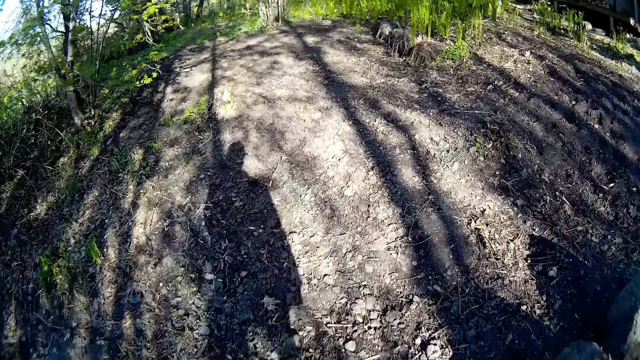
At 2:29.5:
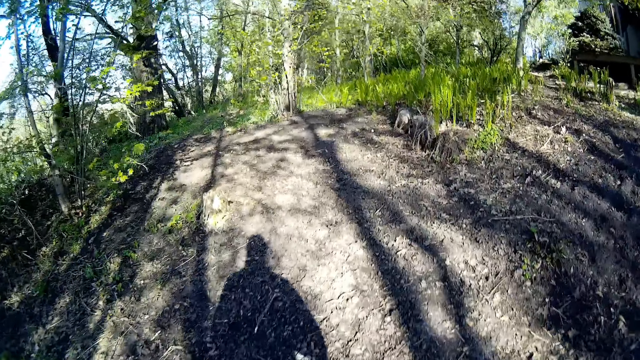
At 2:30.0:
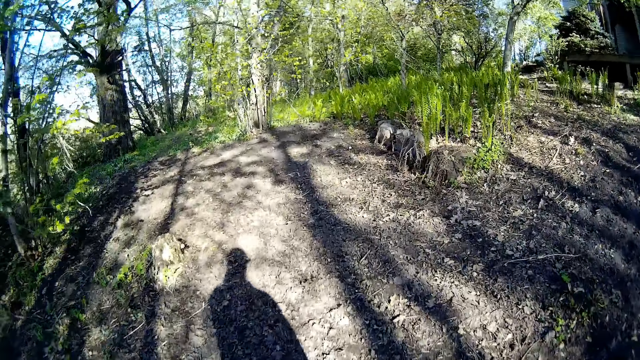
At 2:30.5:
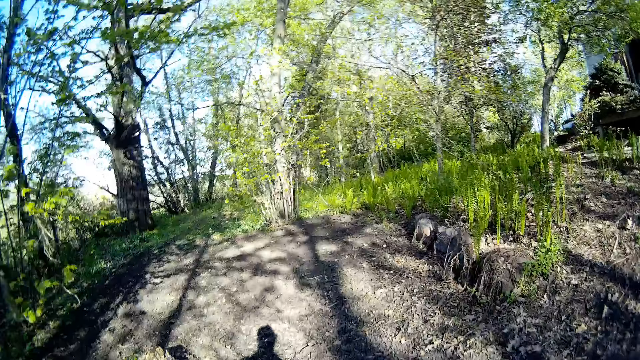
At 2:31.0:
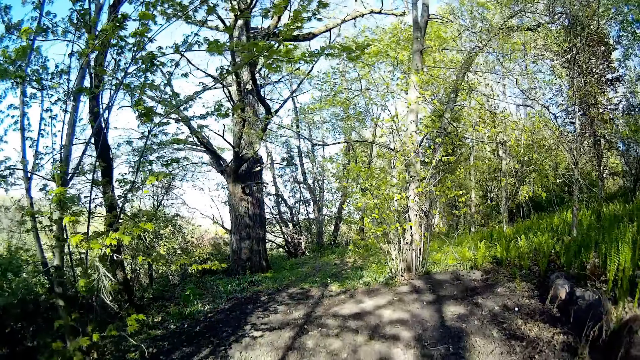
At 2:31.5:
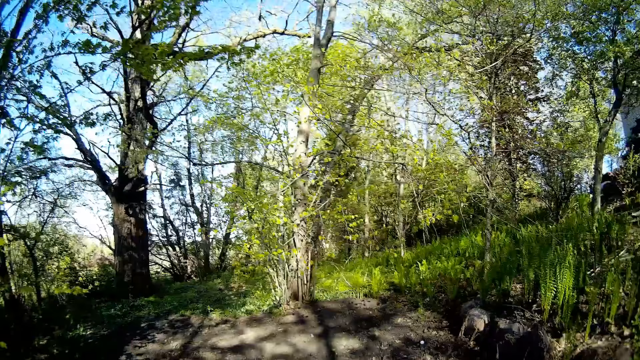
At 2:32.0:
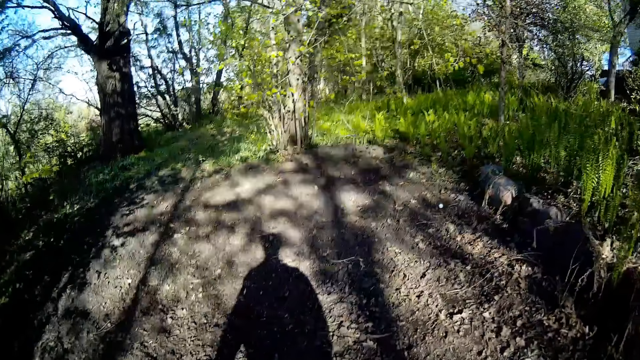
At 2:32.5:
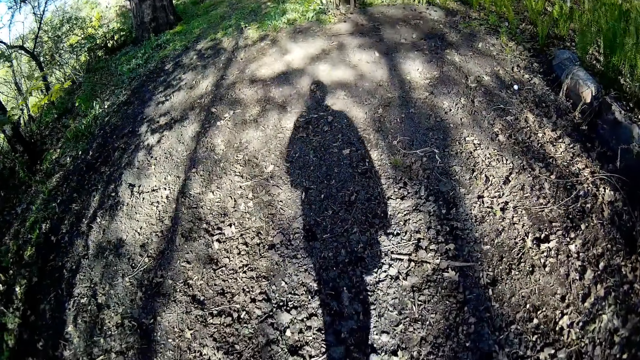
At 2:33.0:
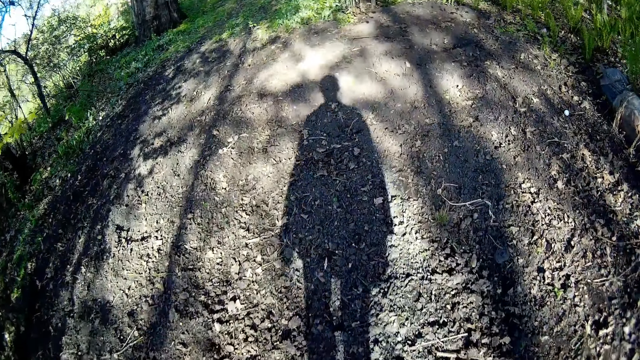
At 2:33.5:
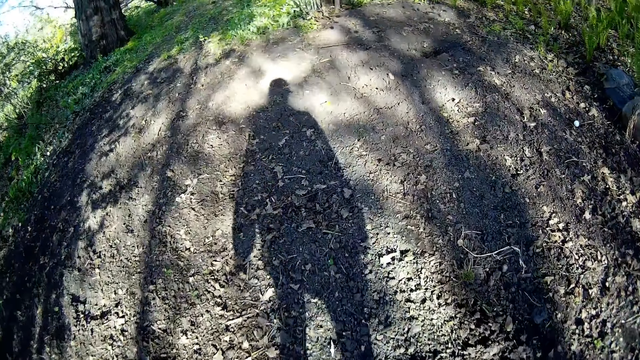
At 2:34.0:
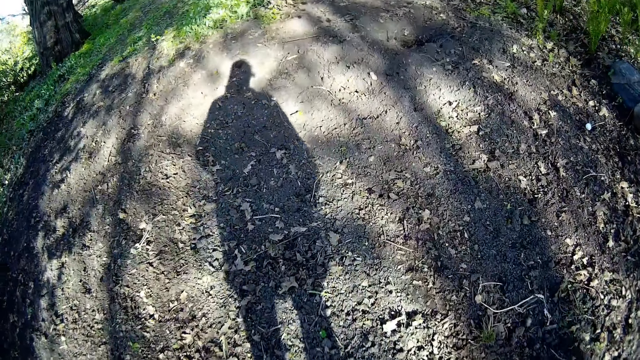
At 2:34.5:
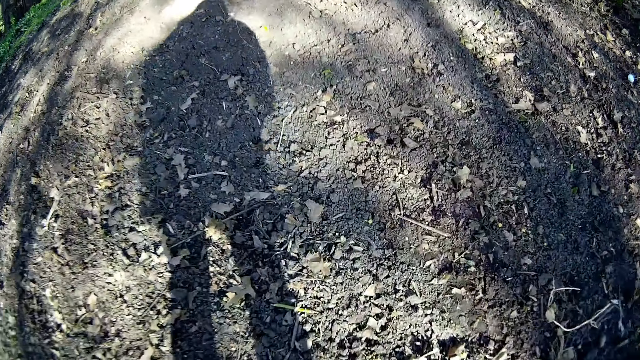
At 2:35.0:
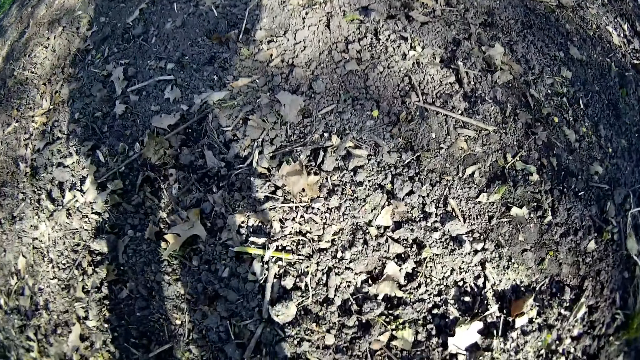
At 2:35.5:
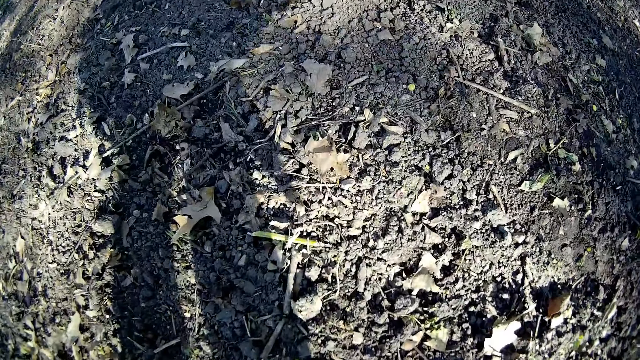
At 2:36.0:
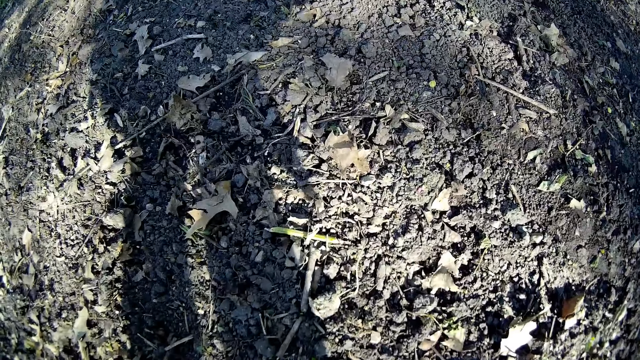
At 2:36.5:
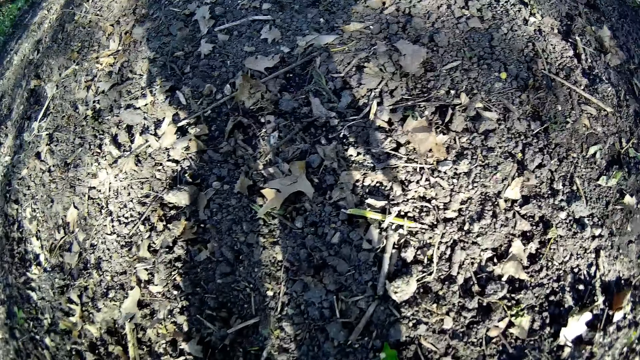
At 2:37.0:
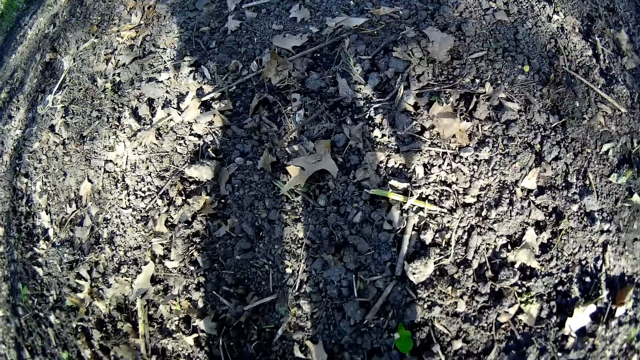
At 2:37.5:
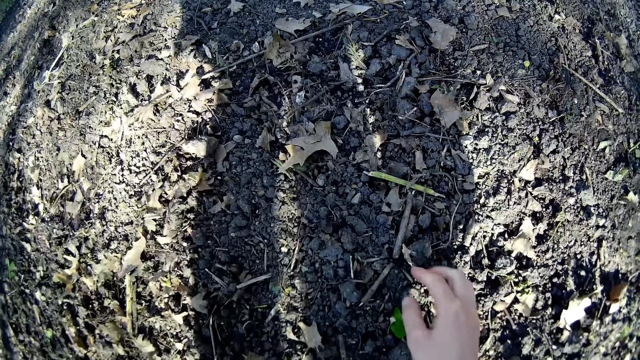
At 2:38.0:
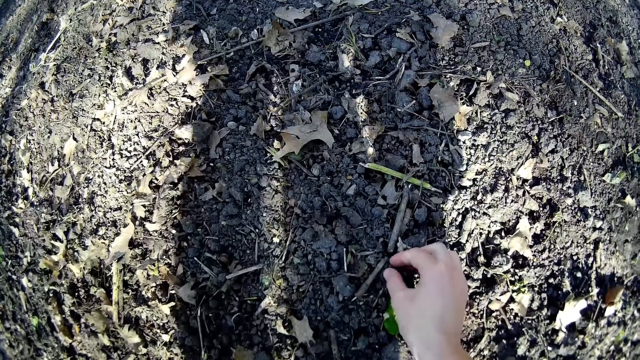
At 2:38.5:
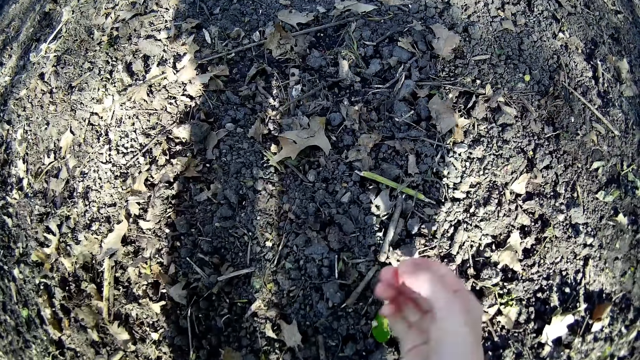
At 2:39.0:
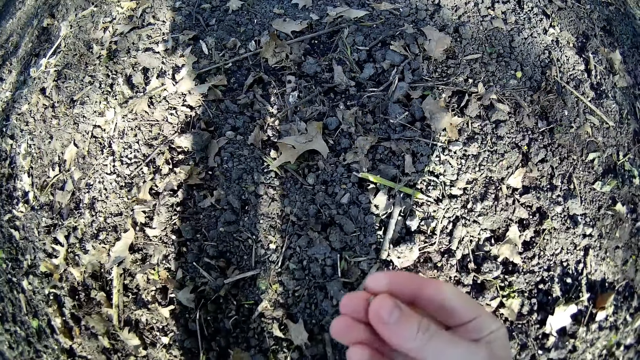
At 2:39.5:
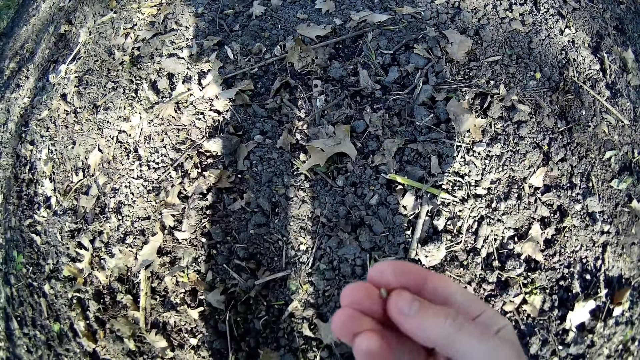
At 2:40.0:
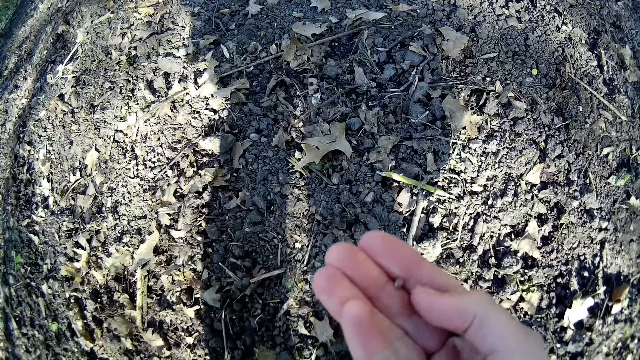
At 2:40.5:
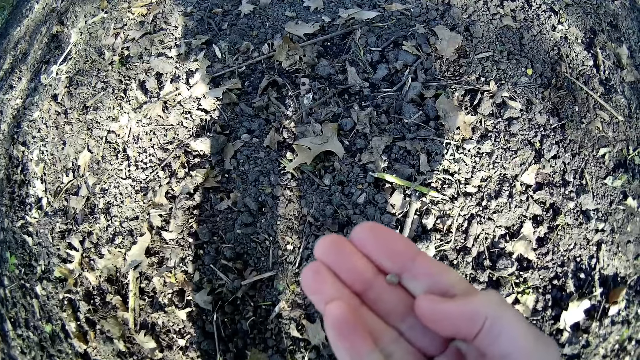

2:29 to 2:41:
The camera wearer walks around. She picks a seed from the ground with her right hand.

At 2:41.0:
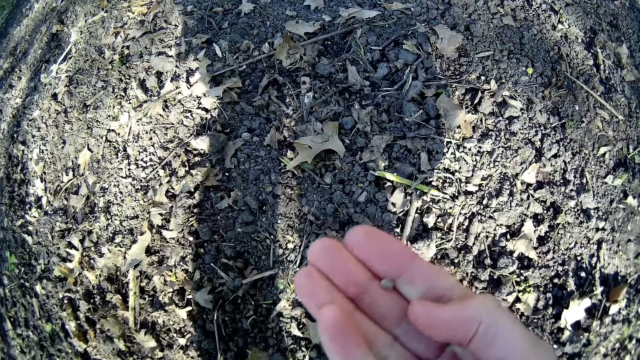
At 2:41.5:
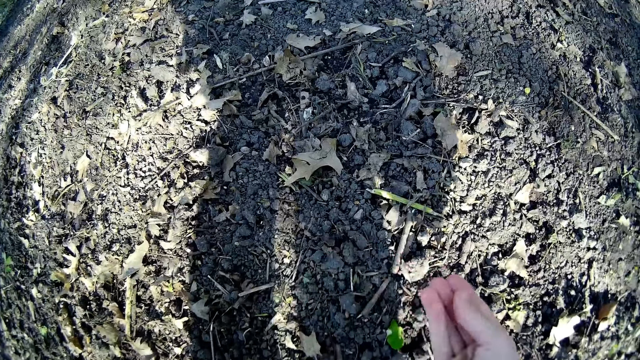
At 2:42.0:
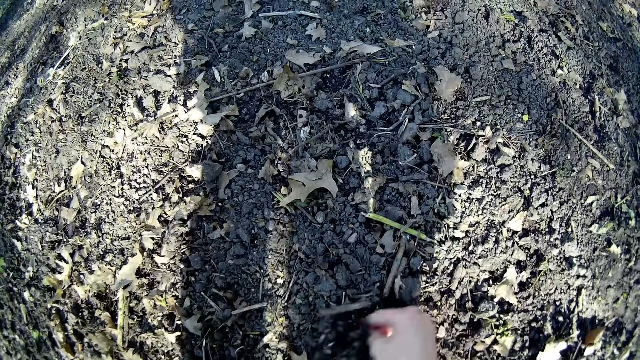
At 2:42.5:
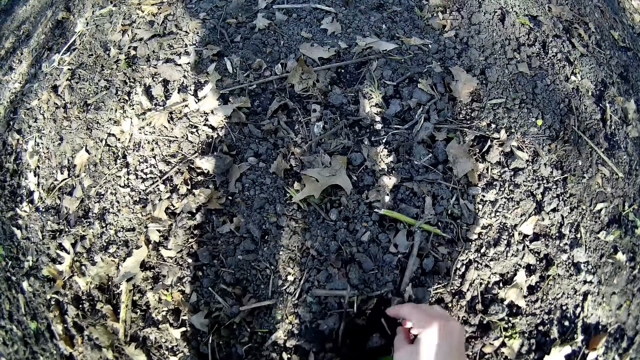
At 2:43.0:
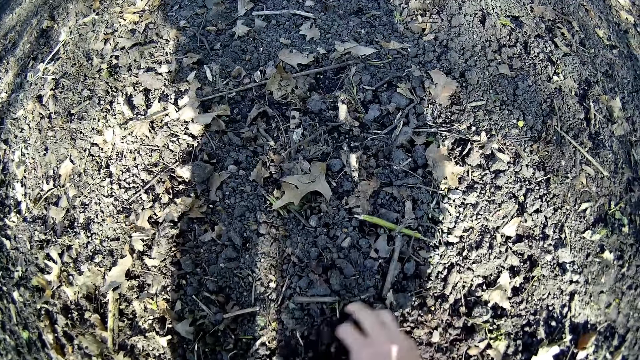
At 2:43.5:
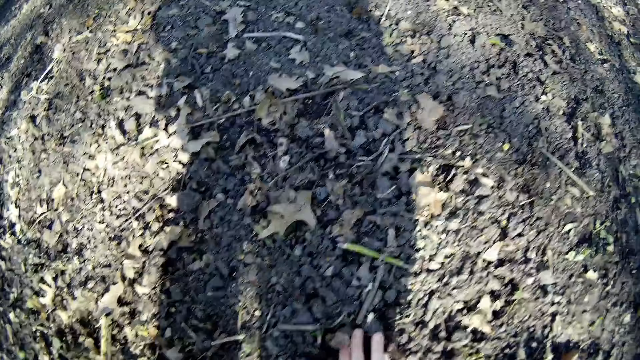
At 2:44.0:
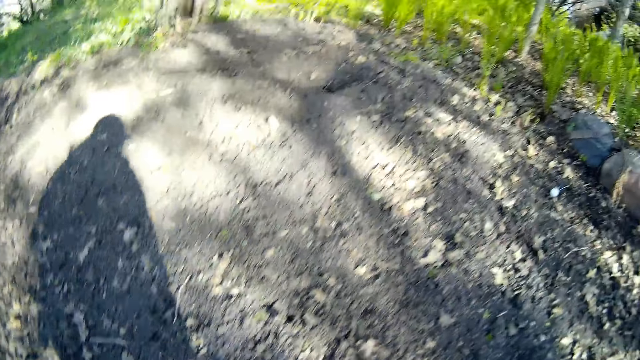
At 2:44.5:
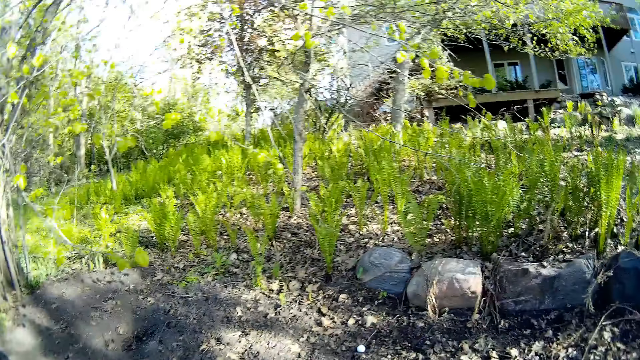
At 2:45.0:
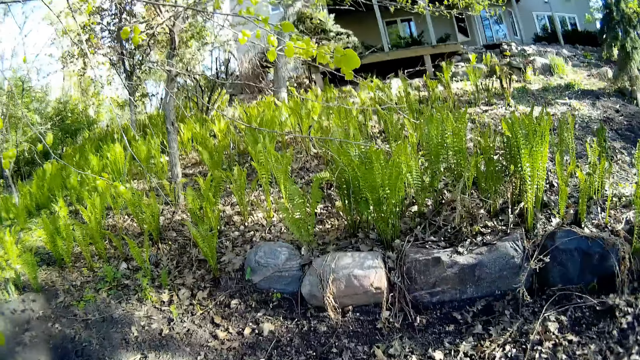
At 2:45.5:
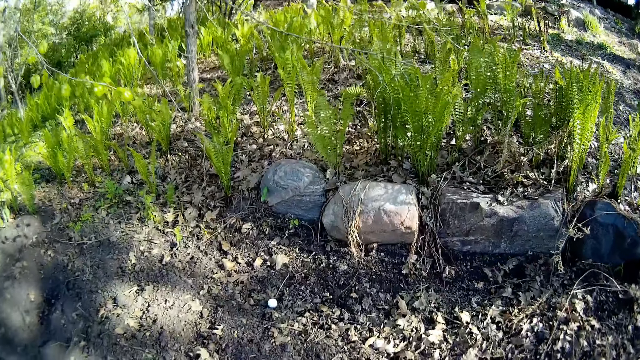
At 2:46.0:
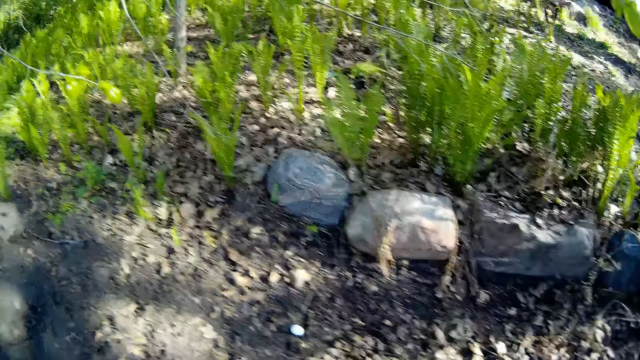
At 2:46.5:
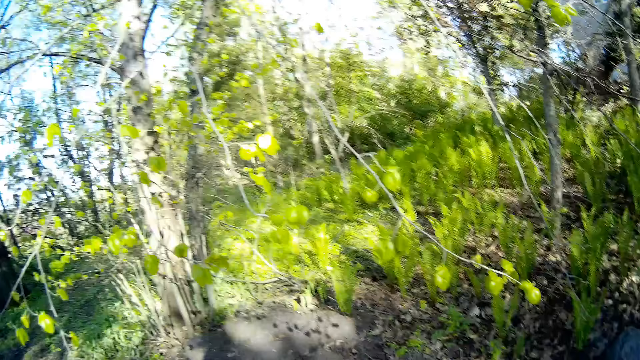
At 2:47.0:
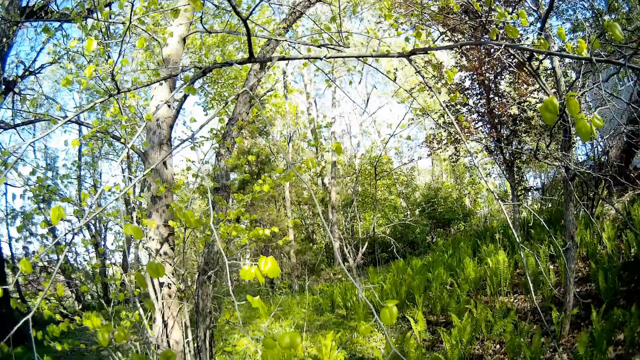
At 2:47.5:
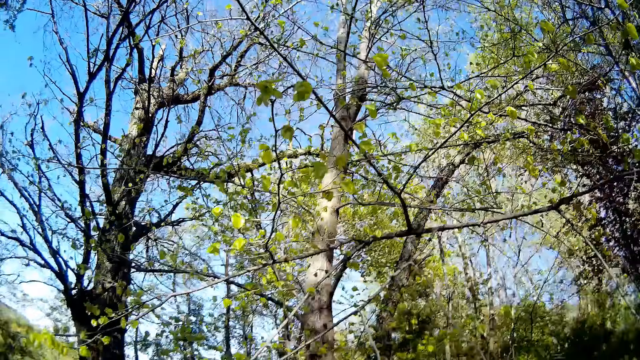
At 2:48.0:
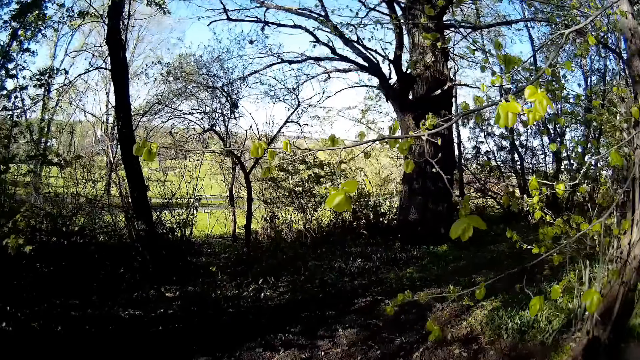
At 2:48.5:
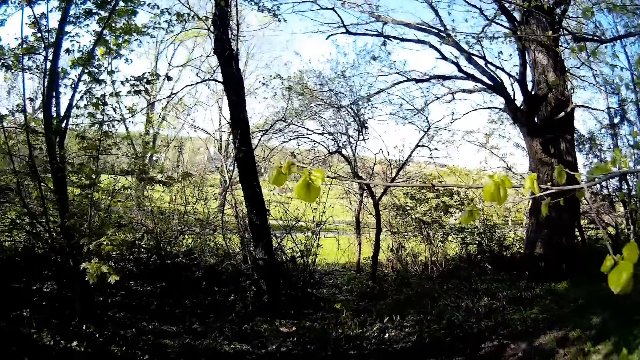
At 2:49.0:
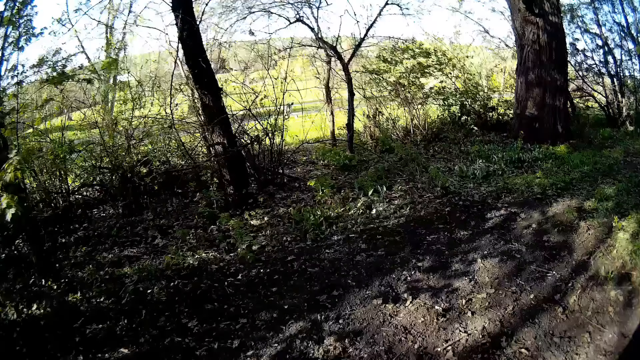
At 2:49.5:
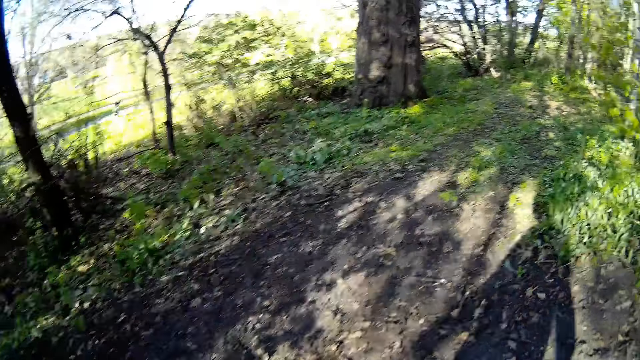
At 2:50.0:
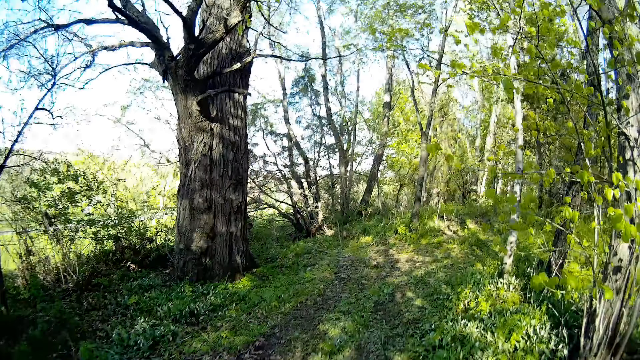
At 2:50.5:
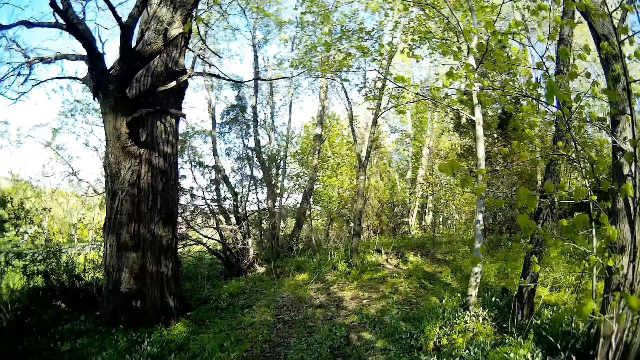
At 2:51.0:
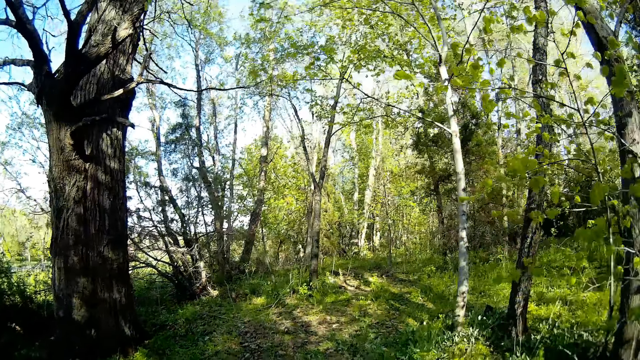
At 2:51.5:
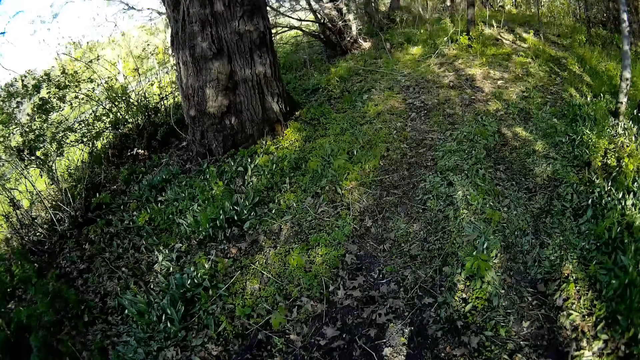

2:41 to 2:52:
The camera wearer buries the seed in the ground with her right hand. She walks around.
